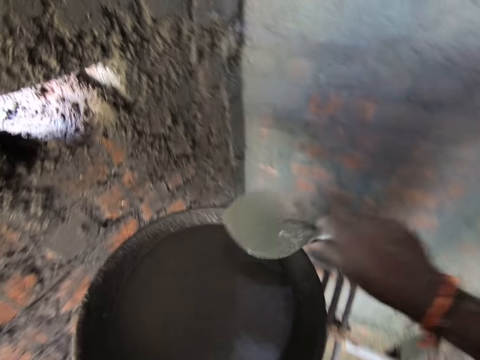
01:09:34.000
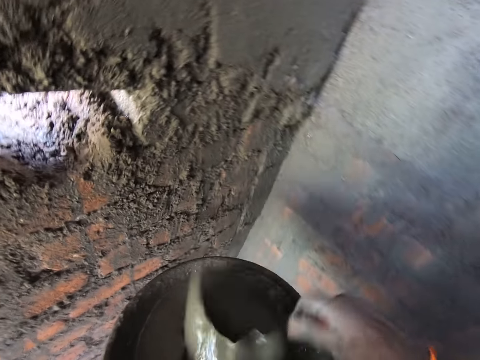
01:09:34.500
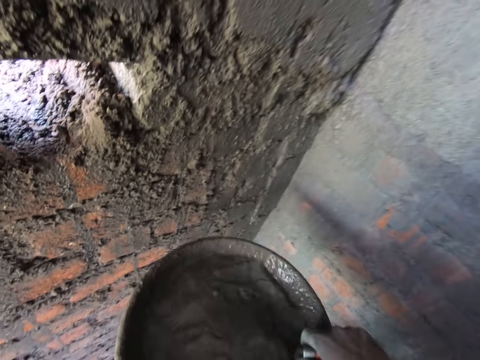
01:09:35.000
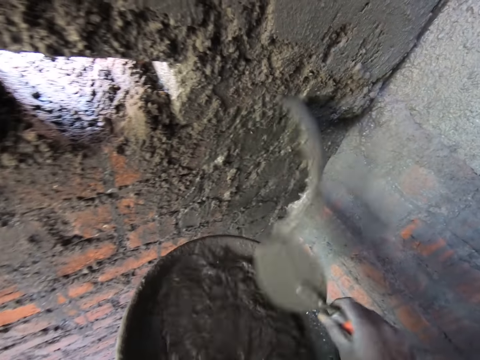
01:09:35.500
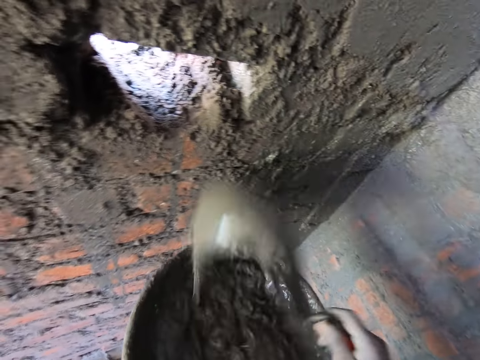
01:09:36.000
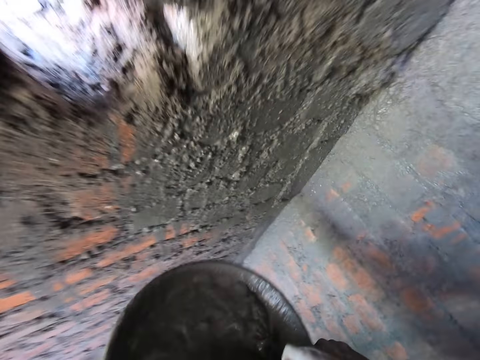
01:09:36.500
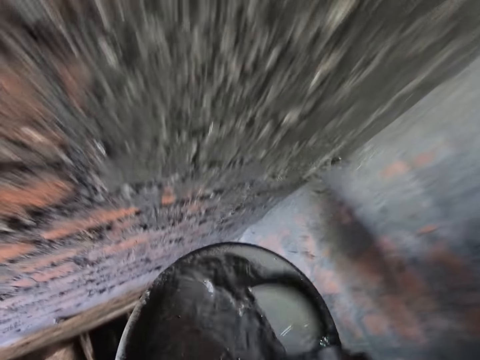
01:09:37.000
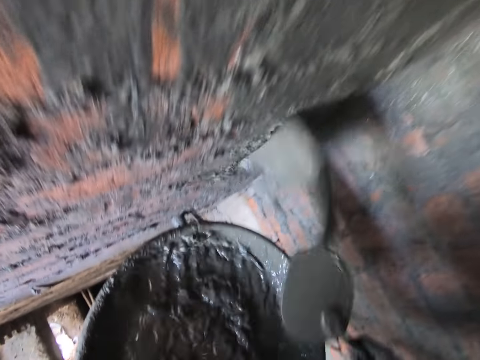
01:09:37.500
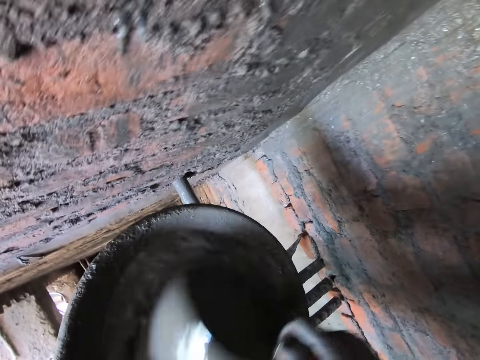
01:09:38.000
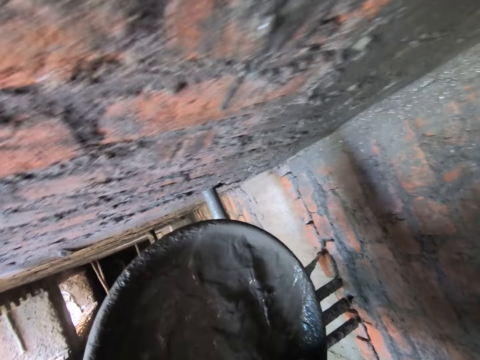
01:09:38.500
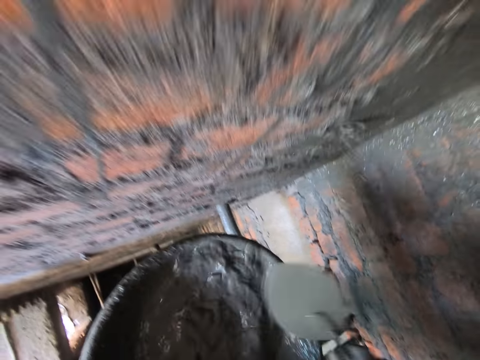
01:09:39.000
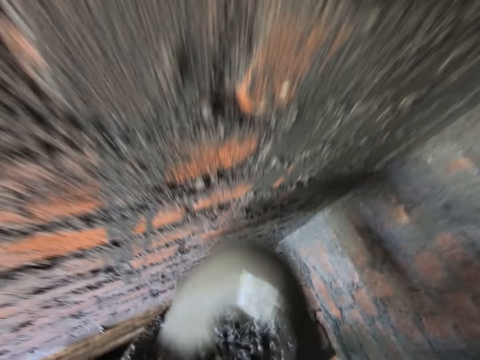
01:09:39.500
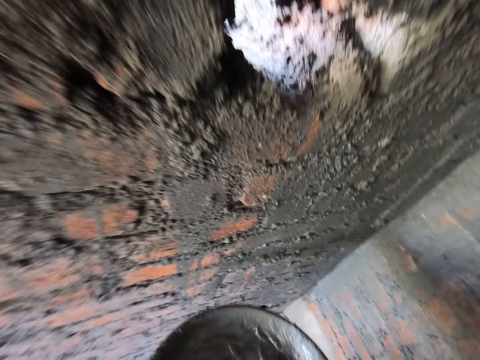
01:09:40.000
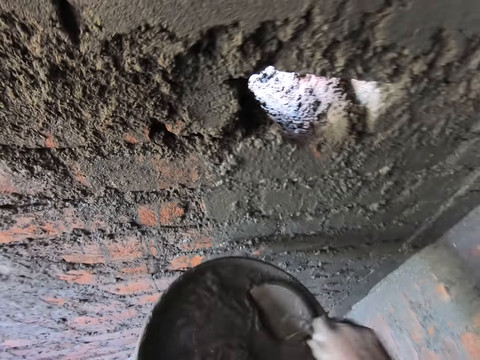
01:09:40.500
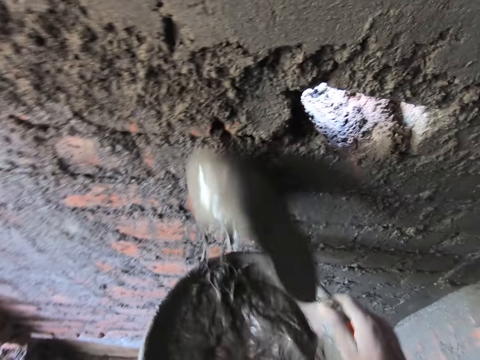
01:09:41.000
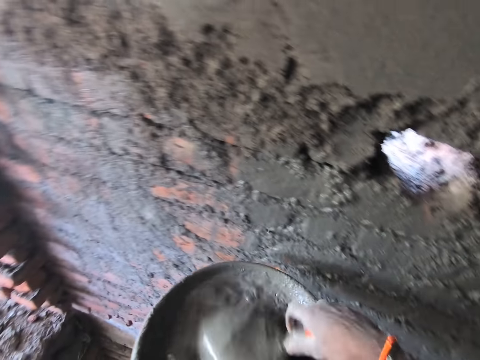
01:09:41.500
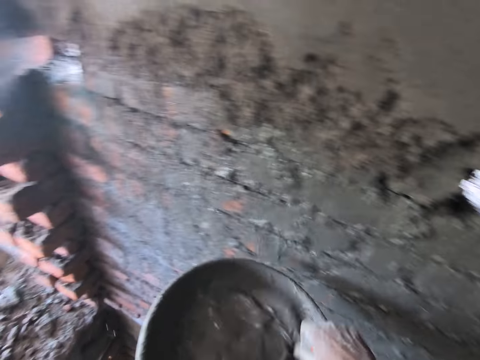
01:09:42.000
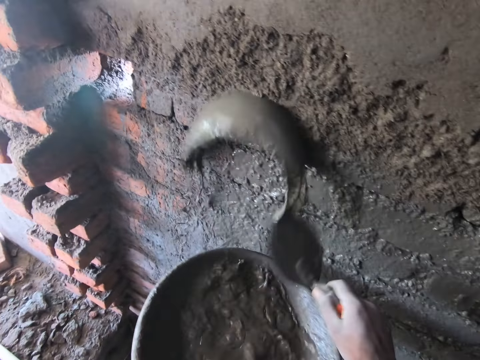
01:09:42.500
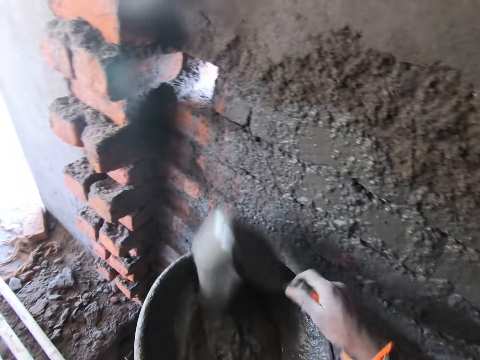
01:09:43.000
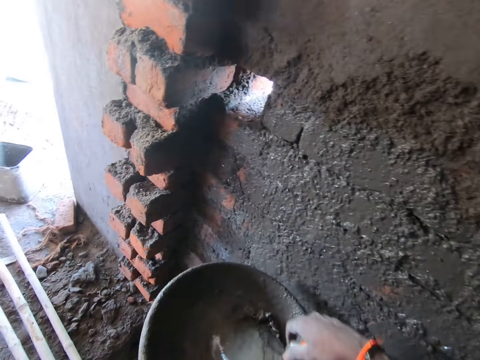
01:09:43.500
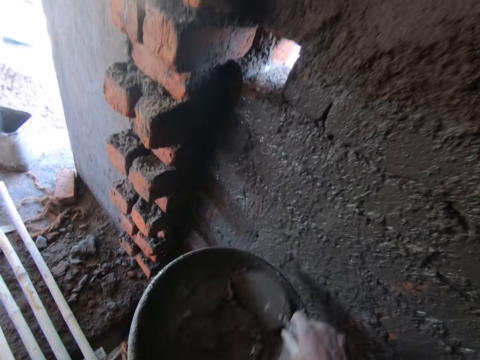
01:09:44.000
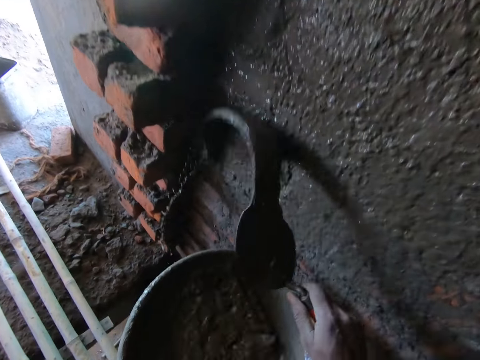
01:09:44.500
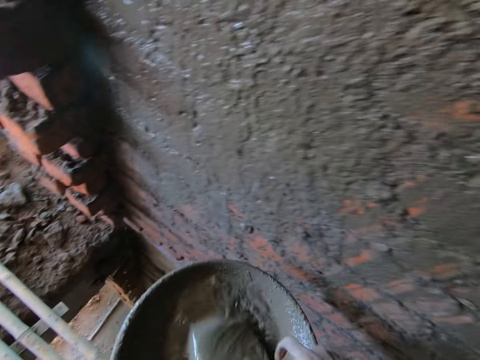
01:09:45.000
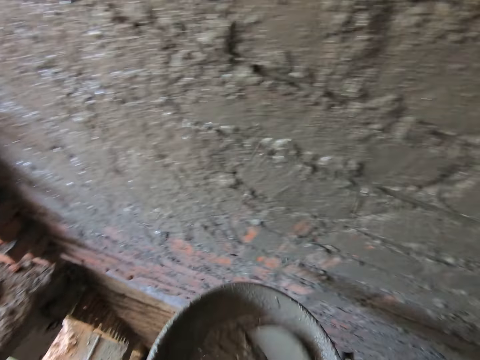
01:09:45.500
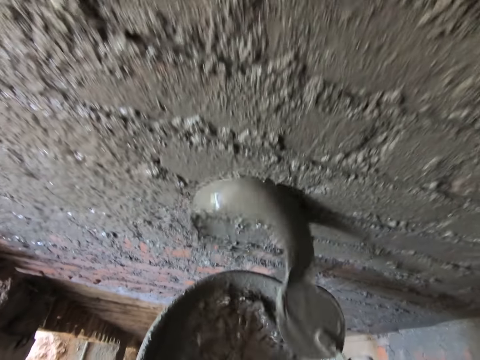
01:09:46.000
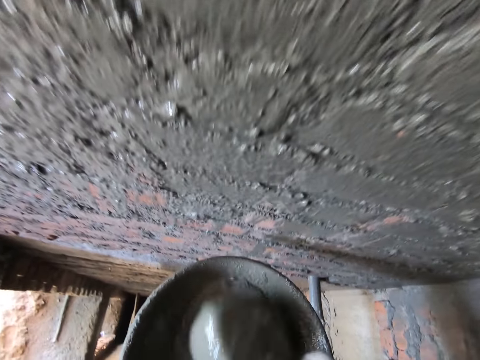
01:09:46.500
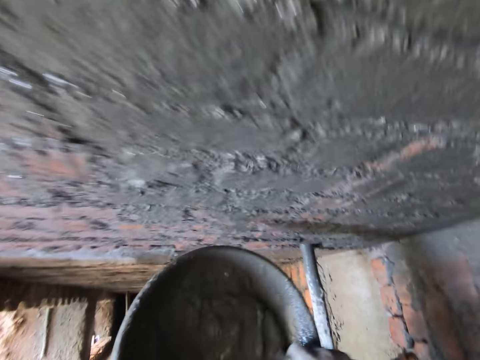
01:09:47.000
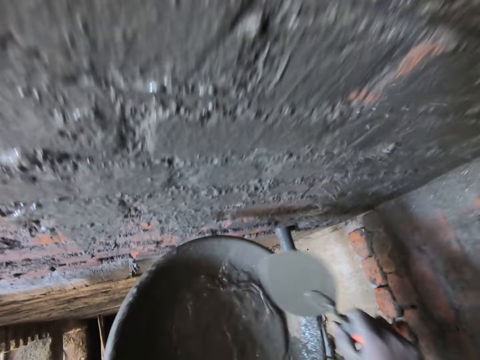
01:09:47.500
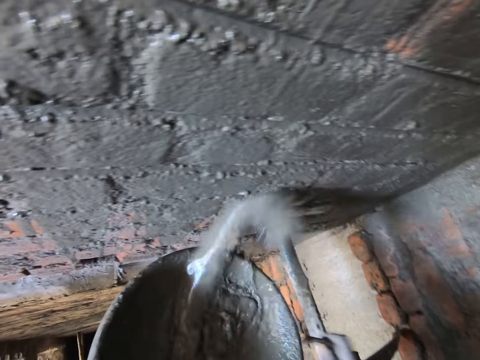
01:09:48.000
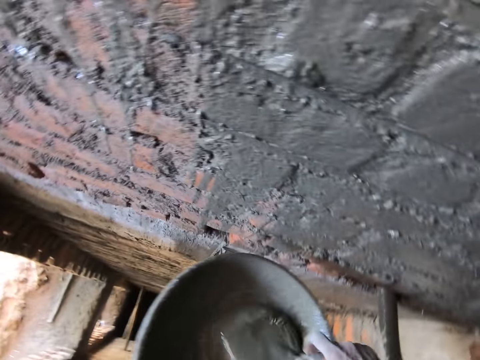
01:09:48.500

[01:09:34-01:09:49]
The camera wearer scoops water from the aluminum bowl of water onto the wall with the brick trowel in his right hand.

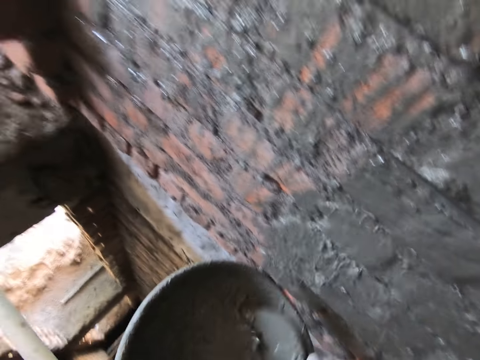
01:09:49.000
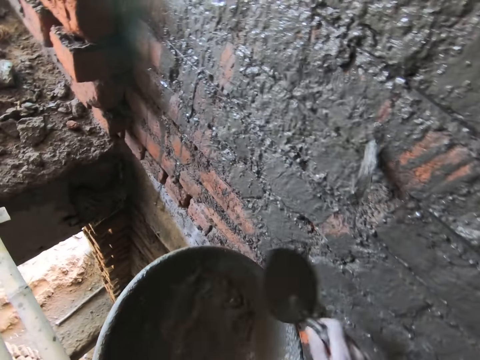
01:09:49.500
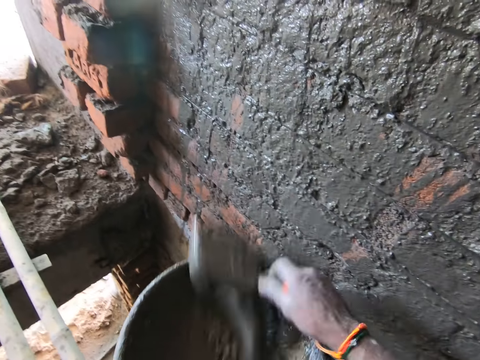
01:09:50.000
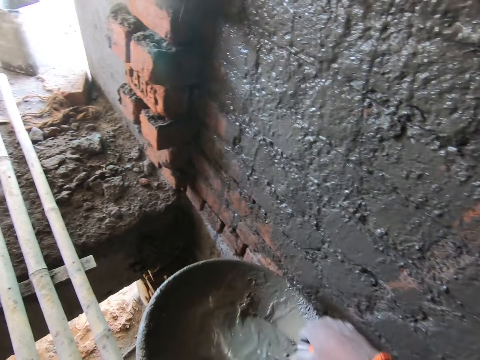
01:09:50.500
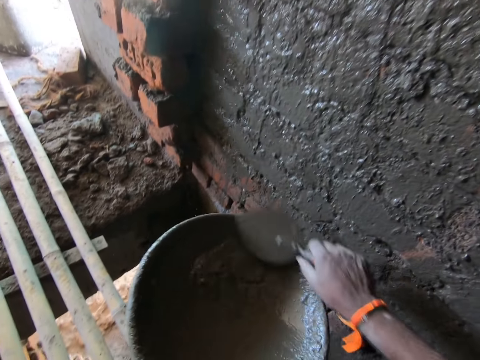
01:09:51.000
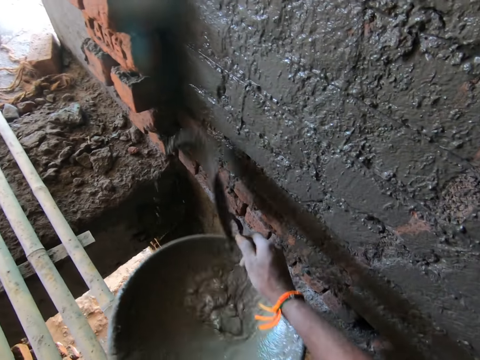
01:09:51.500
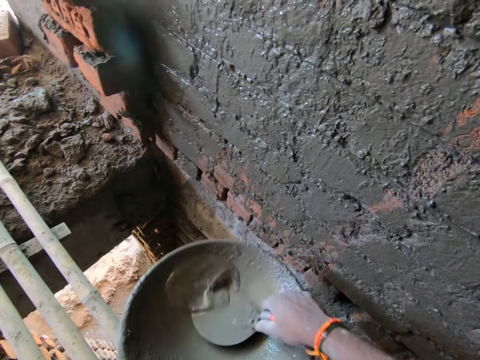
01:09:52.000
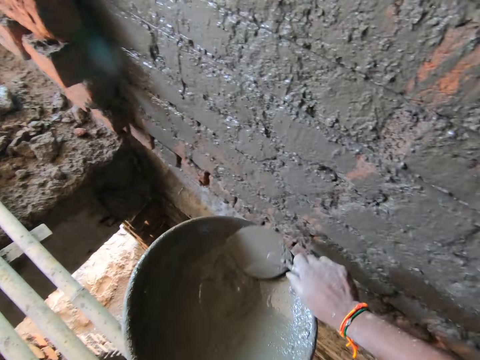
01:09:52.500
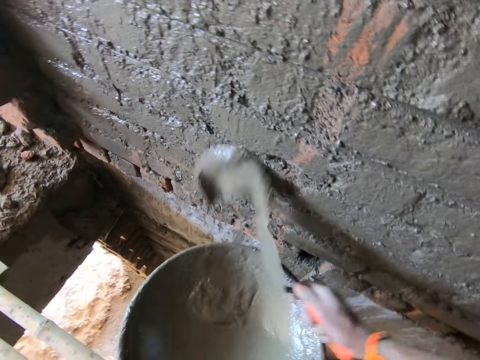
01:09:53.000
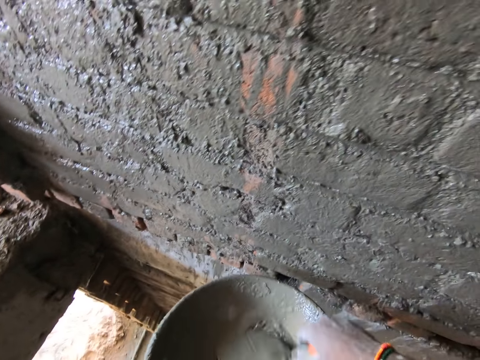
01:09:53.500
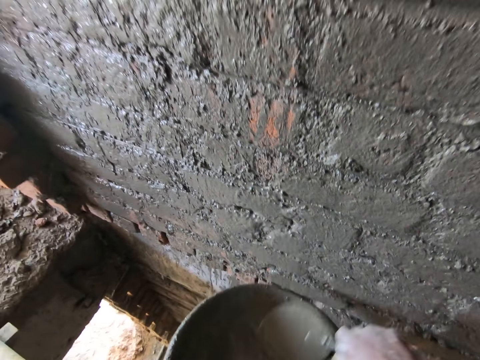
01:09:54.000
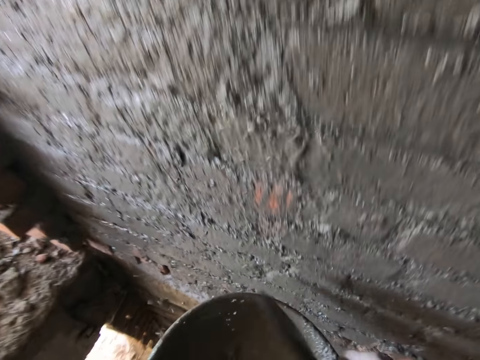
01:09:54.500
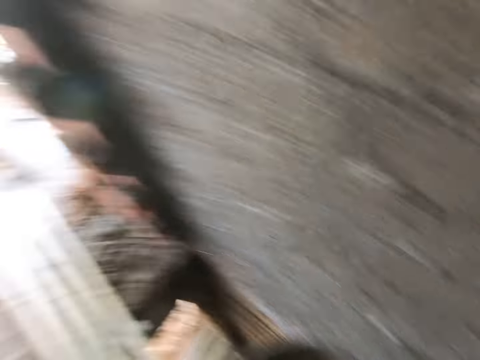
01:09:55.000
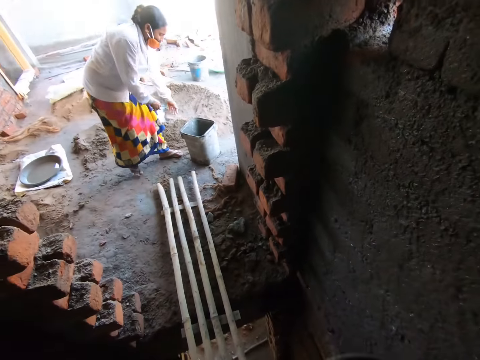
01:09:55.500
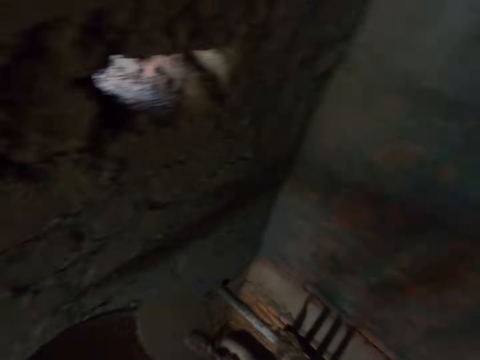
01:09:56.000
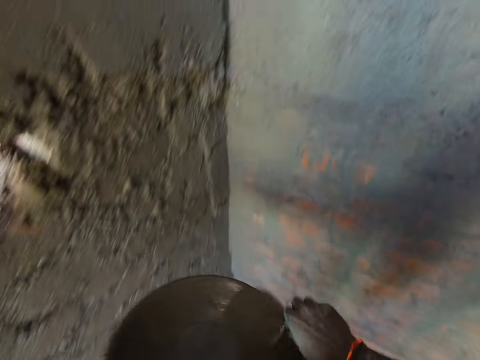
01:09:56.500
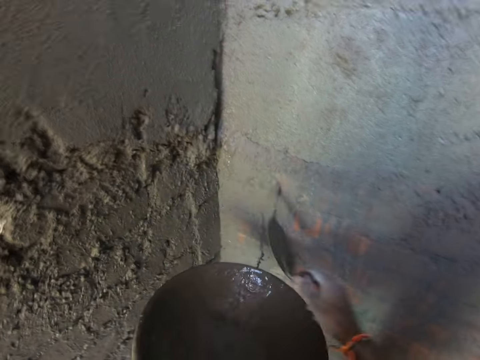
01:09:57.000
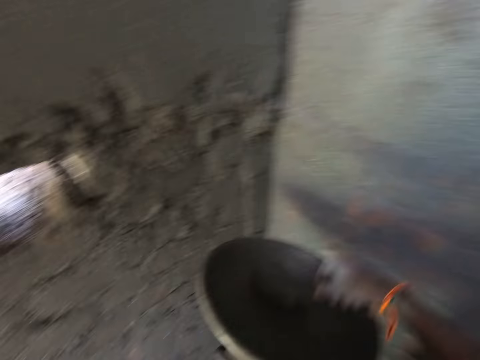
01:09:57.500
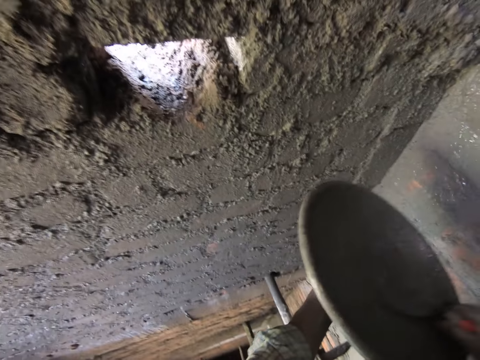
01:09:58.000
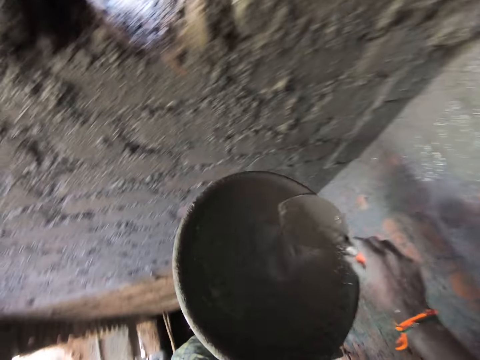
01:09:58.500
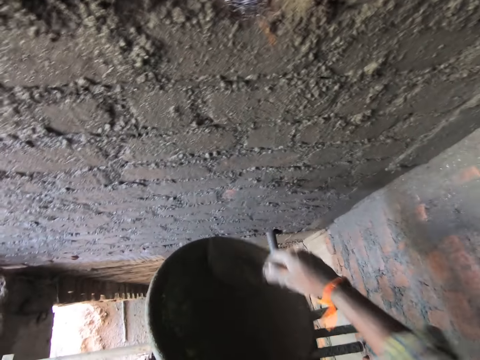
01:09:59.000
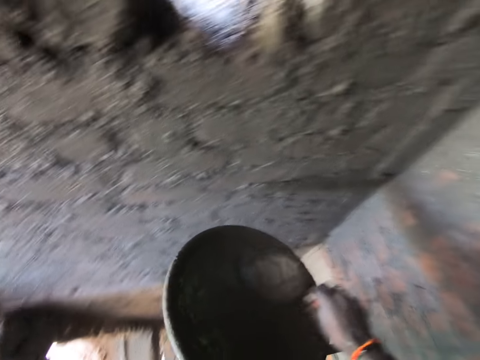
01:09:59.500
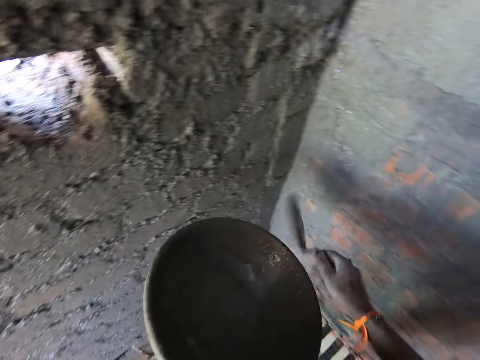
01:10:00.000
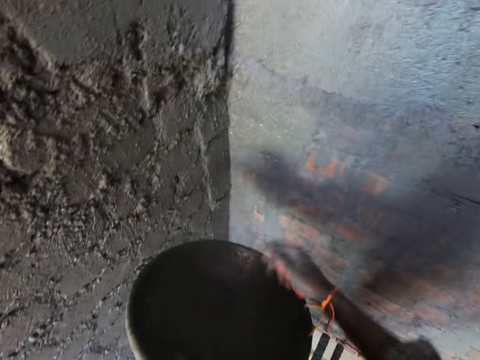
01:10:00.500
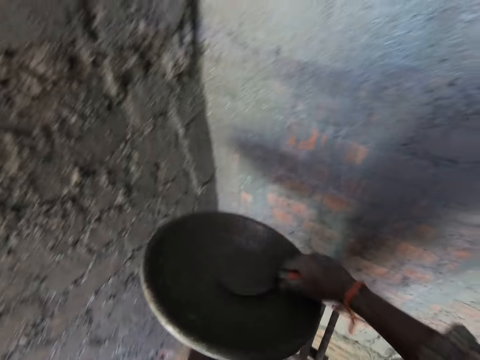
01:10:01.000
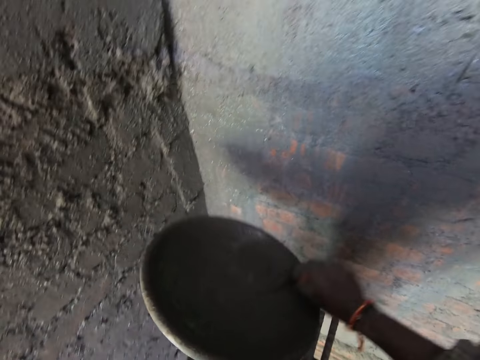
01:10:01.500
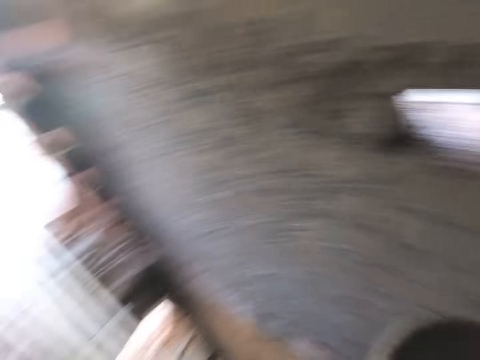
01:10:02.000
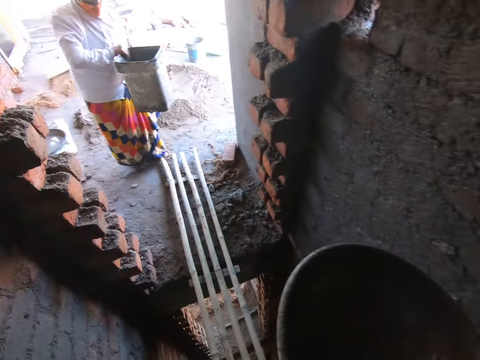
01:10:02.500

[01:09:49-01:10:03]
The camera wearer interacts with the woman. They pour water on the wall.
